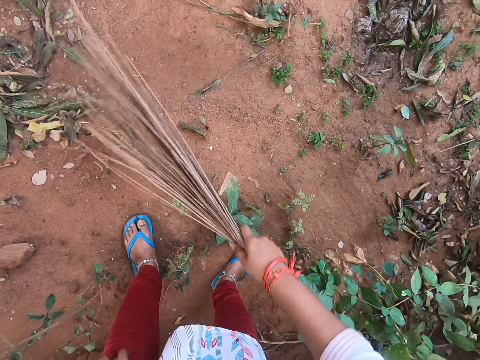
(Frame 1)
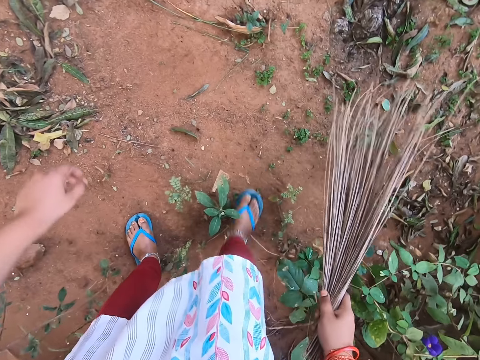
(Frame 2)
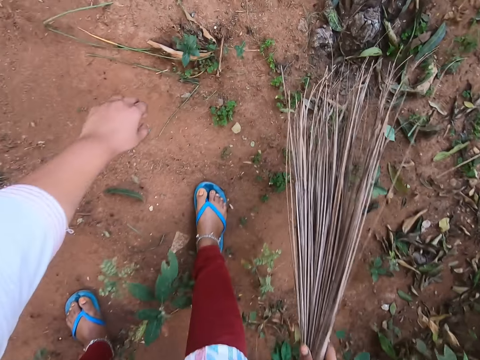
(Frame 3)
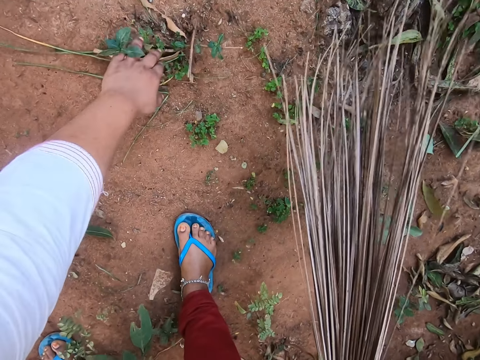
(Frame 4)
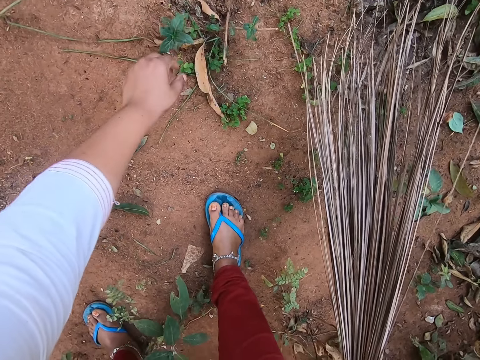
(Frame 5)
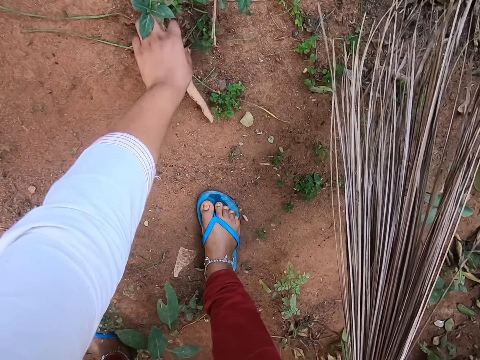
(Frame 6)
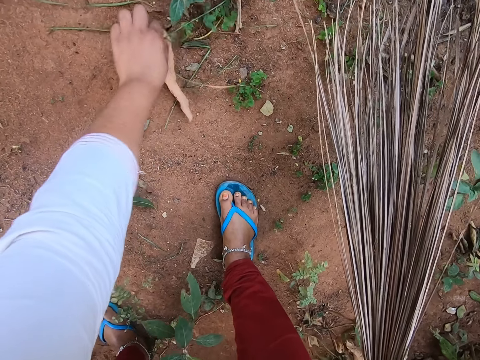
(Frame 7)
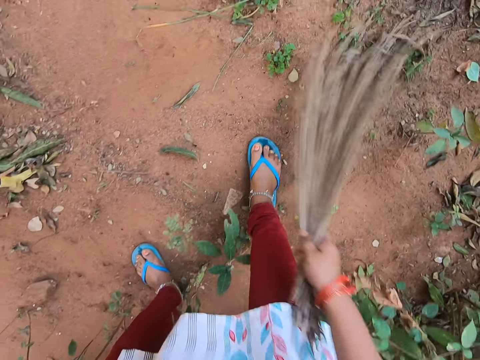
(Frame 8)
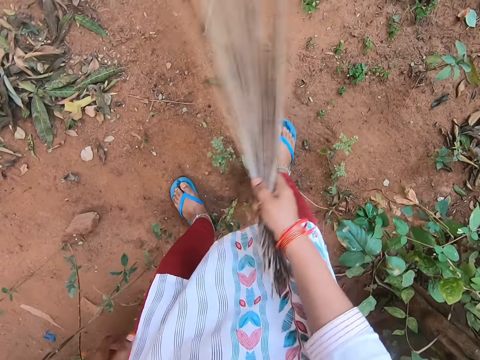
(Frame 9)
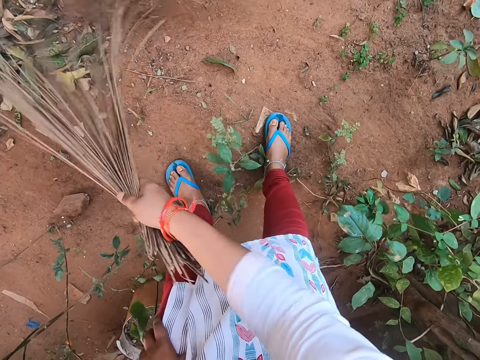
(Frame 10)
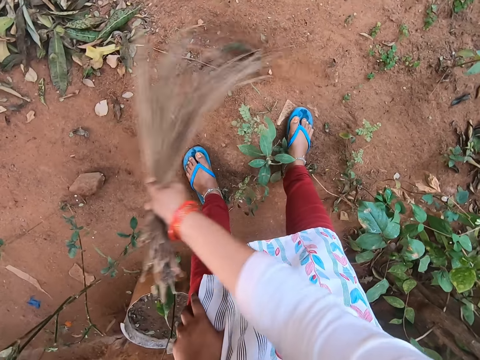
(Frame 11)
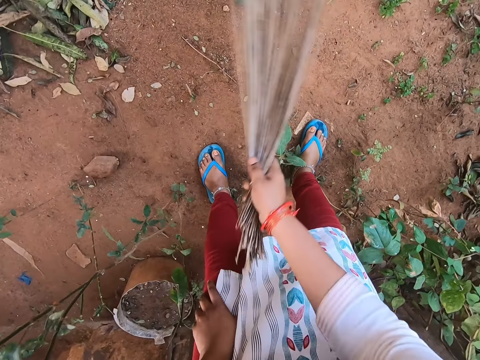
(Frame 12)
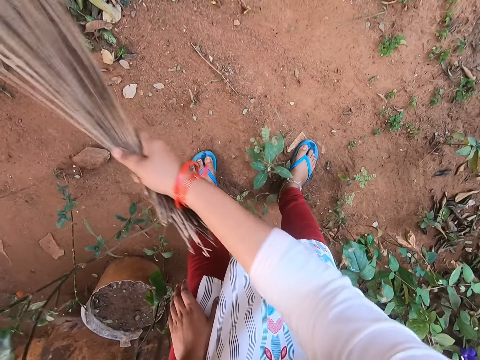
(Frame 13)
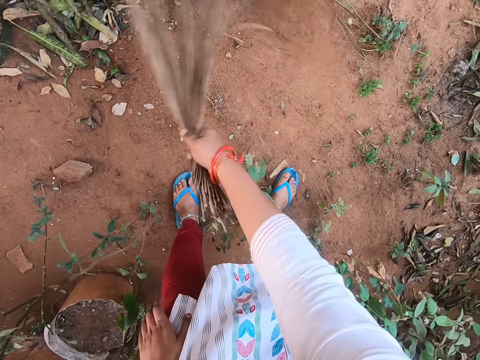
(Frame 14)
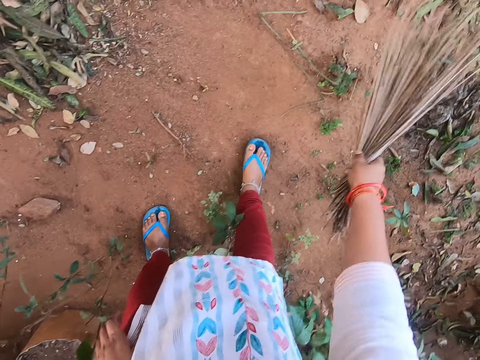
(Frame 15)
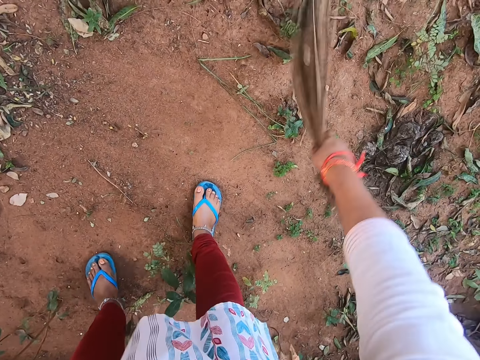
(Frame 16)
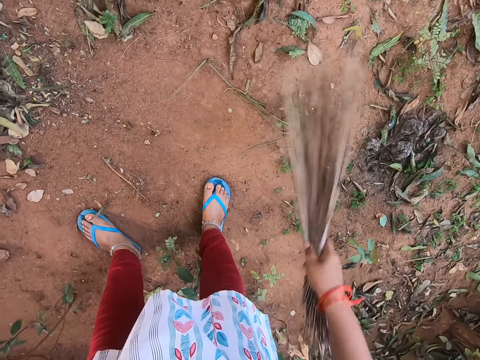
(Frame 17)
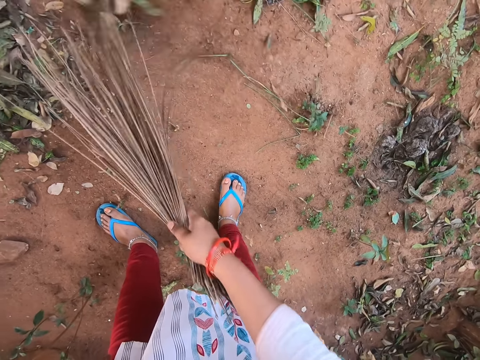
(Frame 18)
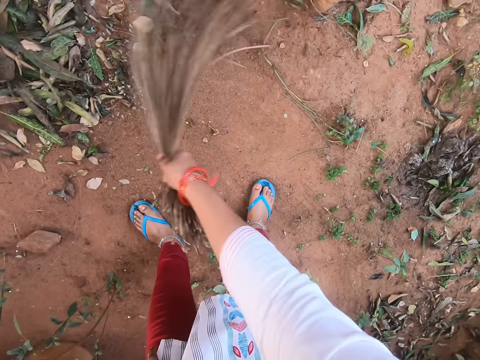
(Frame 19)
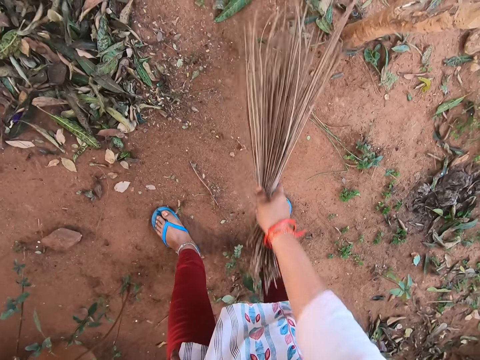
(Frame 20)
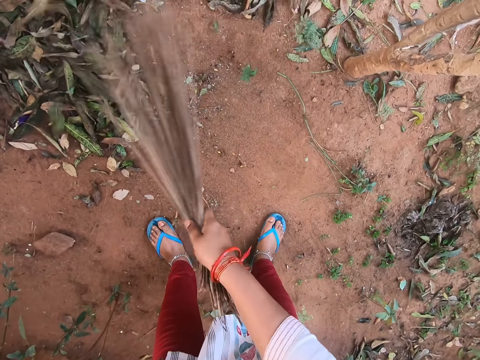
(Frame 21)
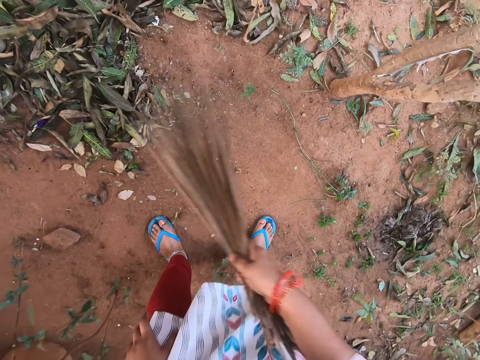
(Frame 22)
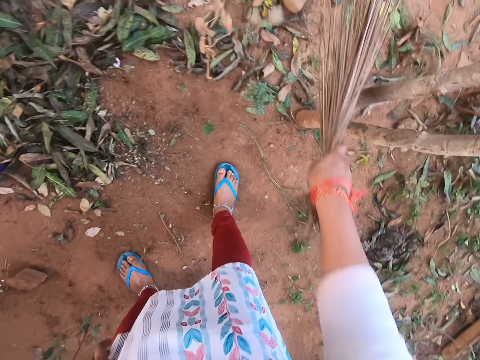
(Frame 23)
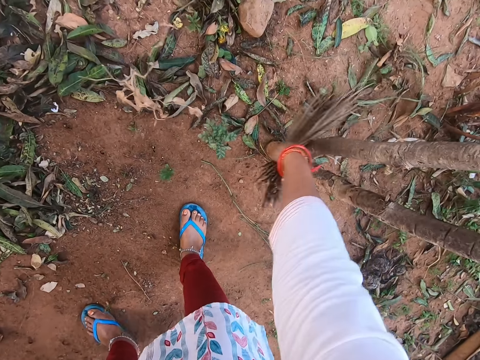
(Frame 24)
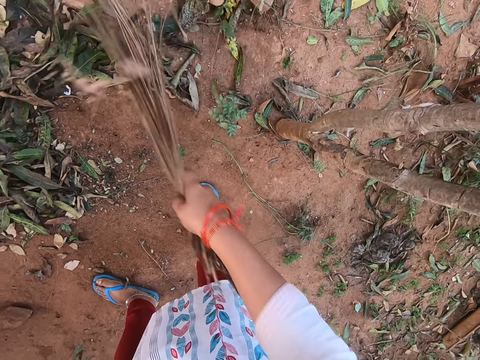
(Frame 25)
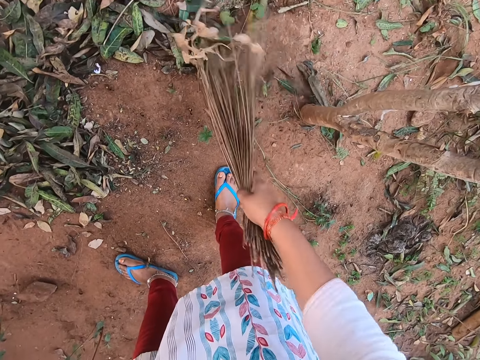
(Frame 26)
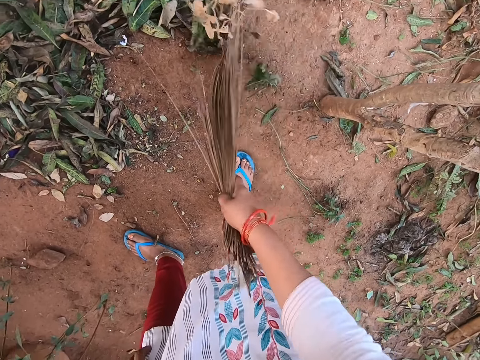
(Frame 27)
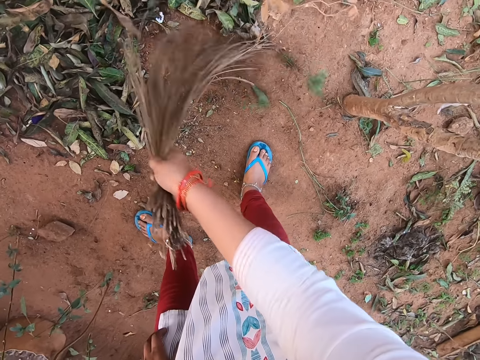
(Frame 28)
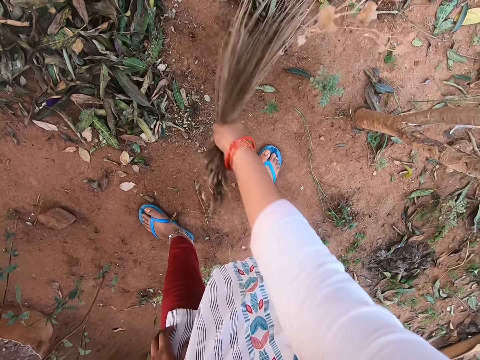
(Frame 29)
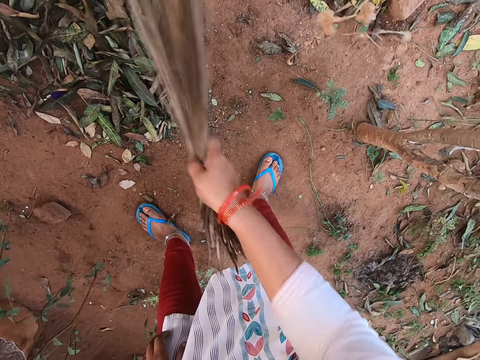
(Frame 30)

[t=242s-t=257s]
The camera wearer picks up a dried leaf from the ground with her left hand. She drops the dried leaf on the ground with her left hand. She sweeps the ground with the broom in her right hand.

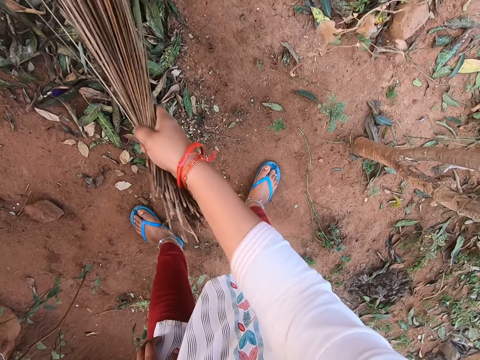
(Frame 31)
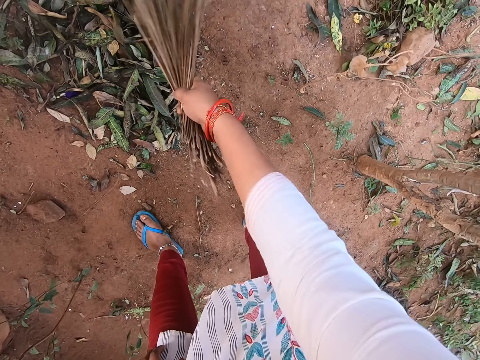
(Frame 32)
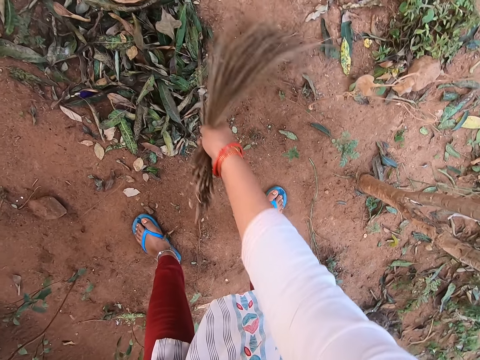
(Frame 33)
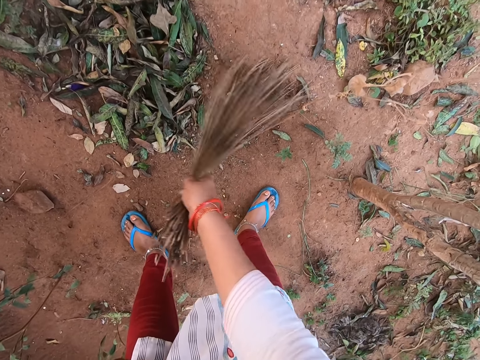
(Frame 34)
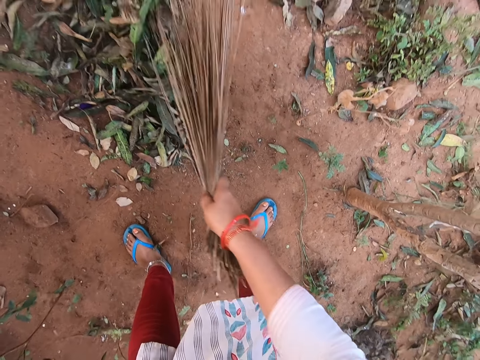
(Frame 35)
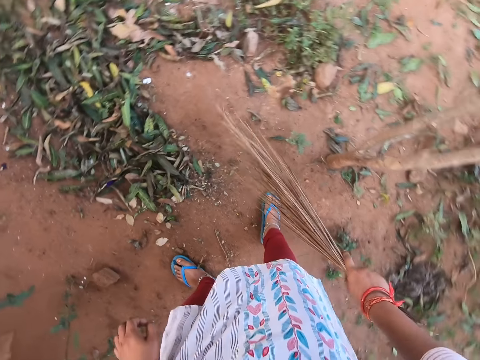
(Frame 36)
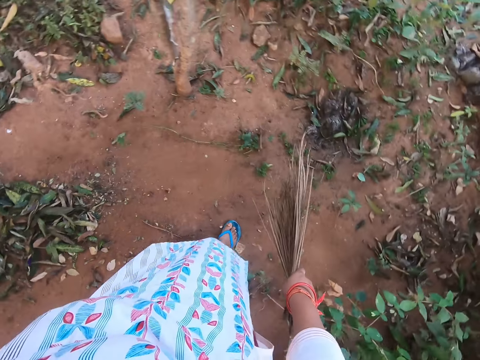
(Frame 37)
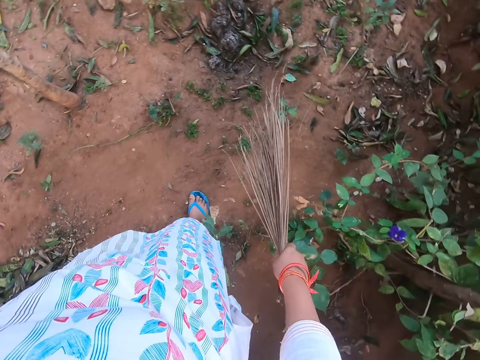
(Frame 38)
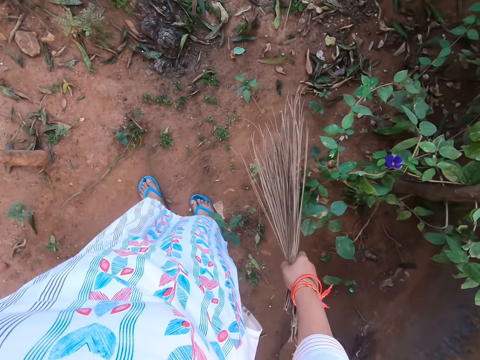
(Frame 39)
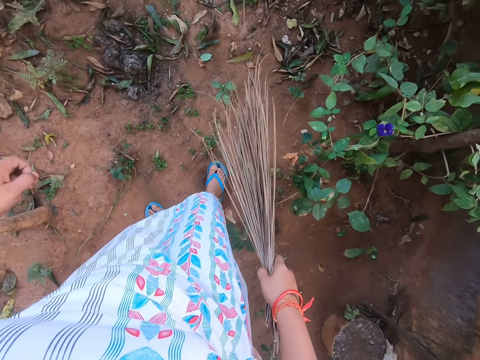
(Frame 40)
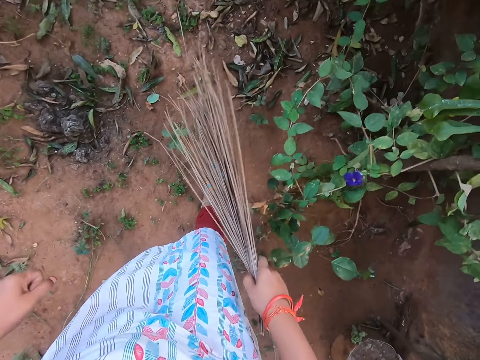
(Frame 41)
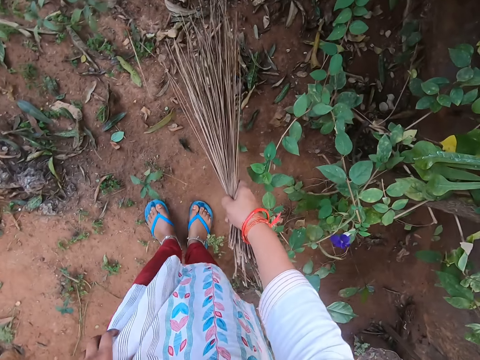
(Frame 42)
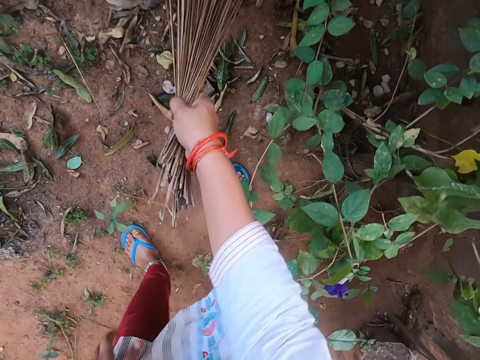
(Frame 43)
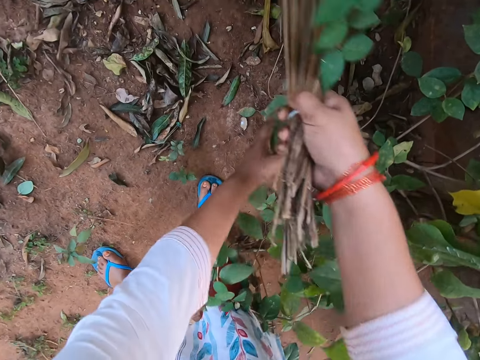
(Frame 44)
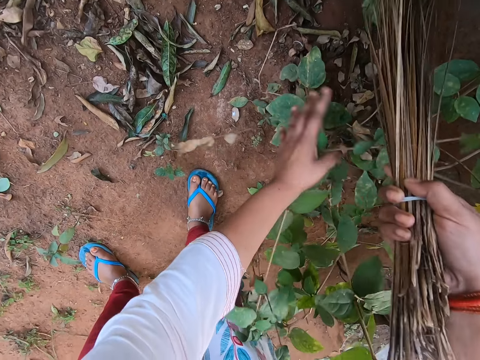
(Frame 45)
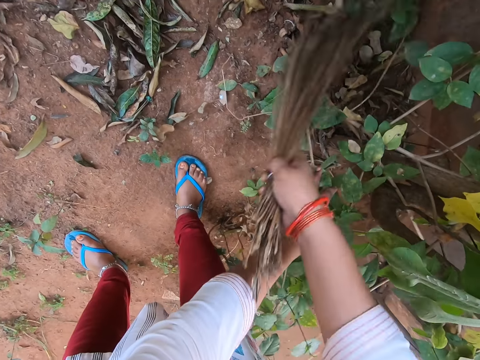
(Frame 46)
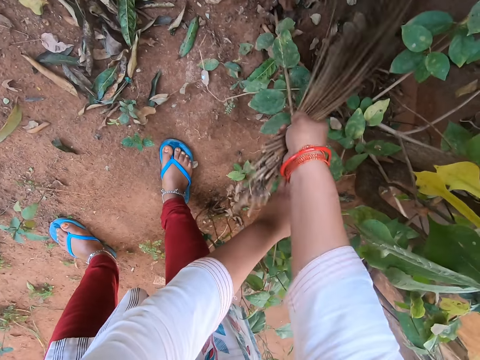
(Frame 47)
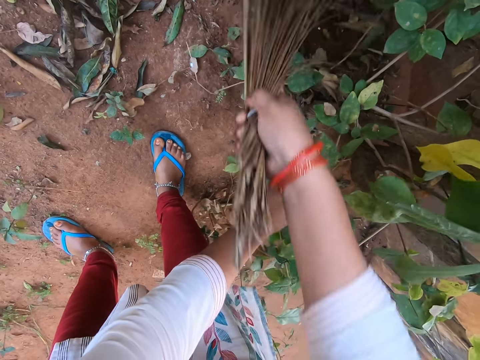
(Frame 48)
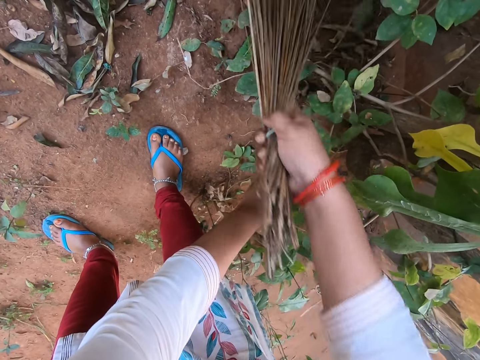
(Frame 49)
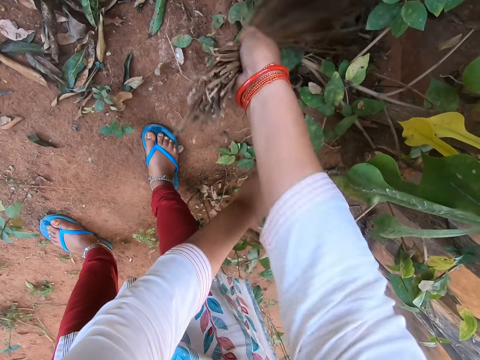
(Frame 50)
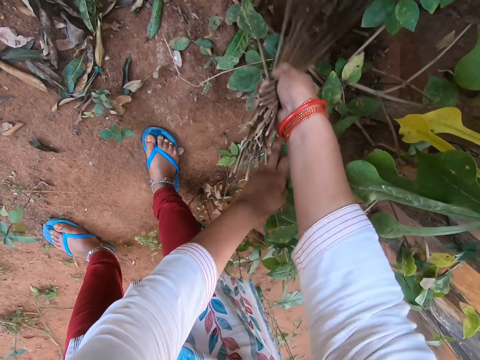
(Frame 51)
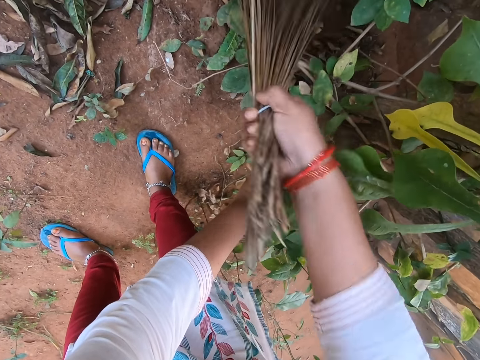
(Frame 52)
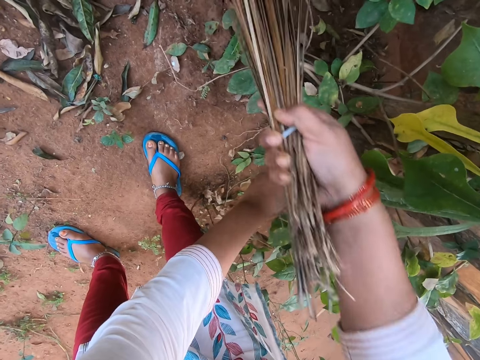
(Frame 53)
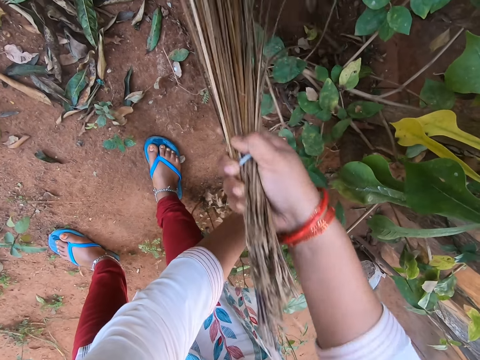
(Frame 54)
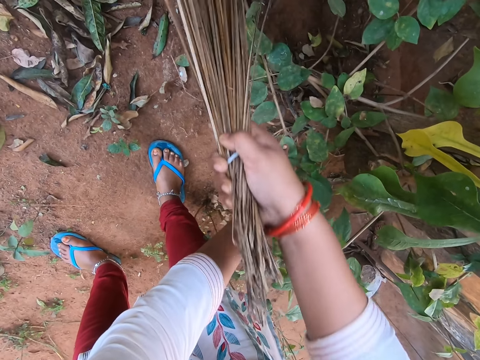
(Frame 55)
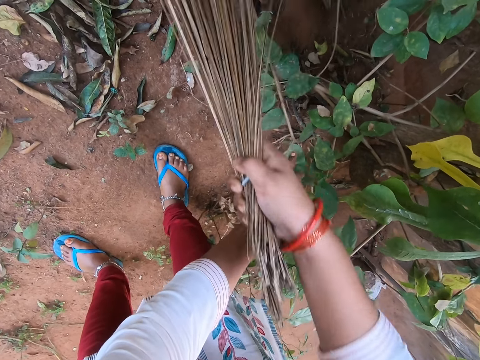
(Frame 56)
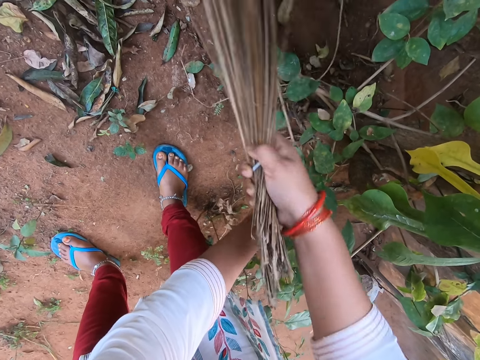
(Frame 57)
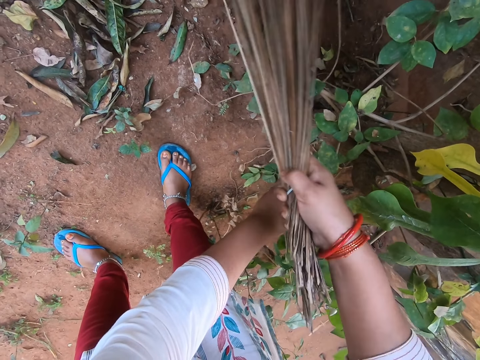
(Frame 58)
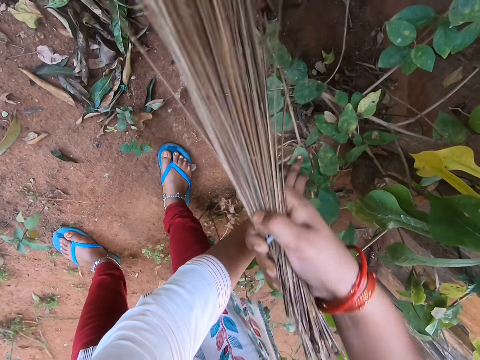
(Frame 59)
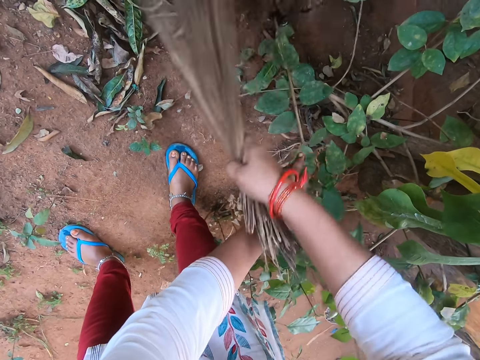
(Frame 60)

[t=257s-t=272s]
The camera wearer shifts plants in the ground with her left hand. She sweeps the ground with the broom in her right hand.
